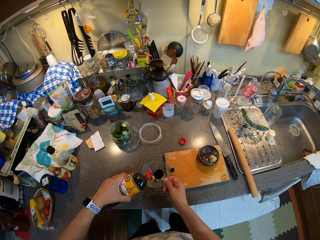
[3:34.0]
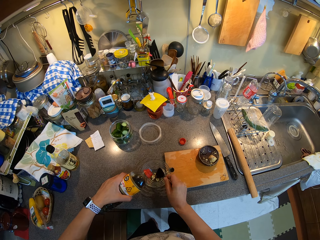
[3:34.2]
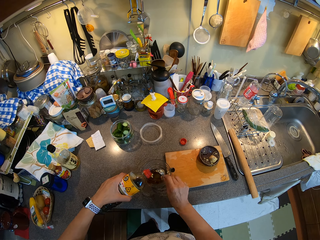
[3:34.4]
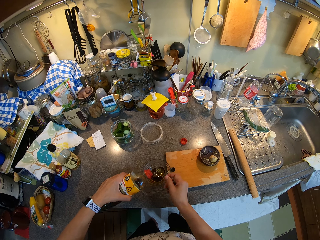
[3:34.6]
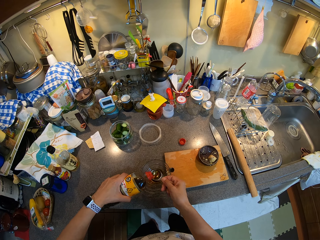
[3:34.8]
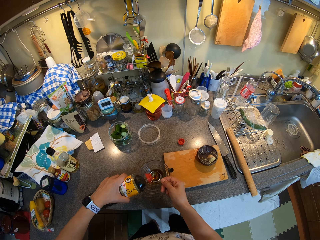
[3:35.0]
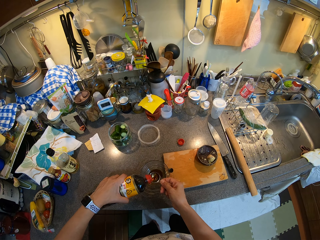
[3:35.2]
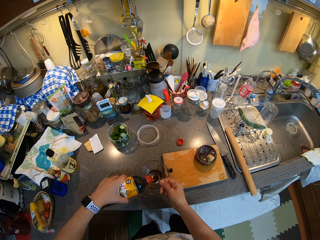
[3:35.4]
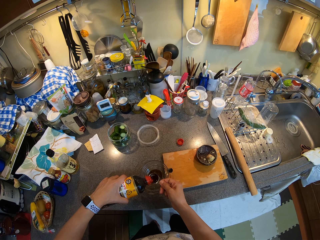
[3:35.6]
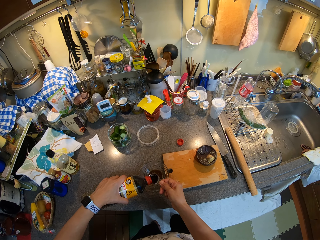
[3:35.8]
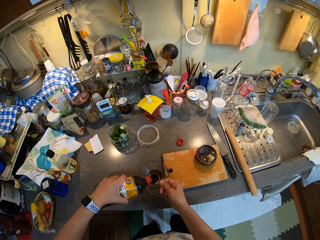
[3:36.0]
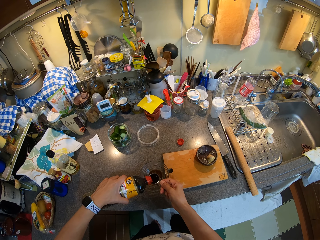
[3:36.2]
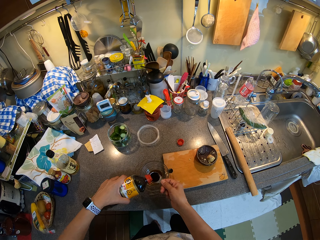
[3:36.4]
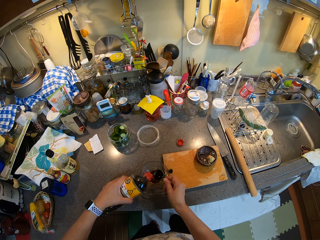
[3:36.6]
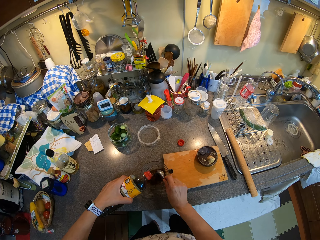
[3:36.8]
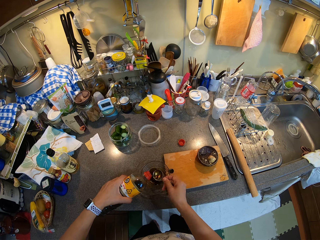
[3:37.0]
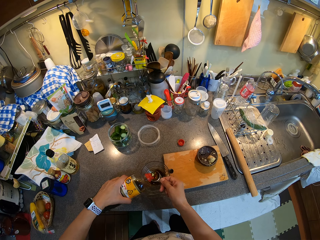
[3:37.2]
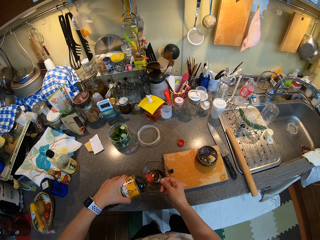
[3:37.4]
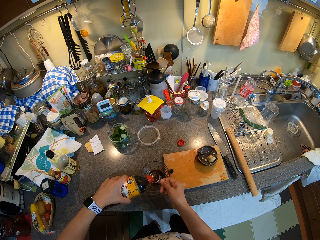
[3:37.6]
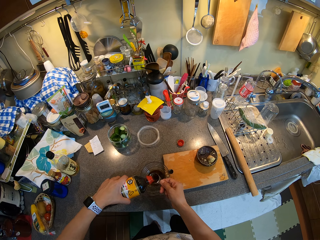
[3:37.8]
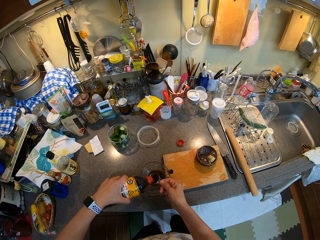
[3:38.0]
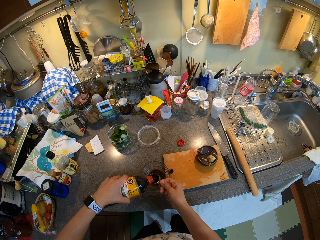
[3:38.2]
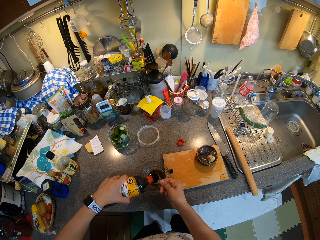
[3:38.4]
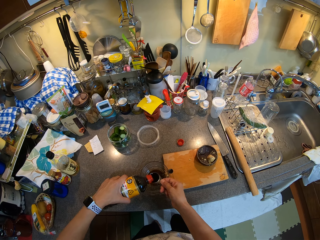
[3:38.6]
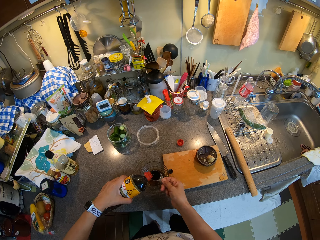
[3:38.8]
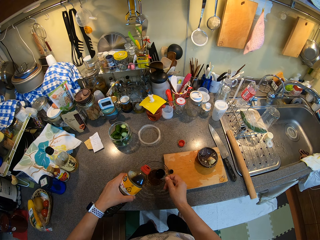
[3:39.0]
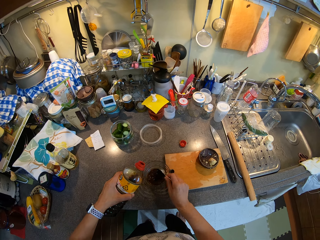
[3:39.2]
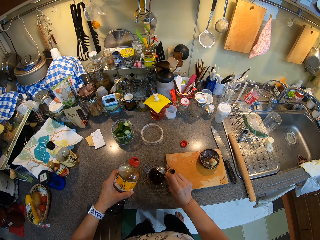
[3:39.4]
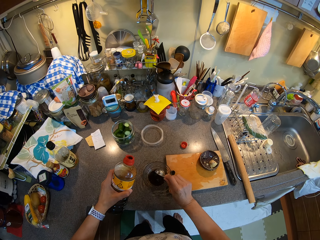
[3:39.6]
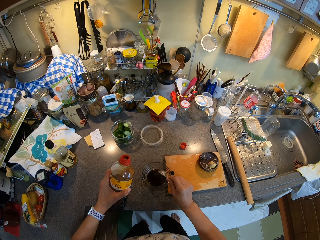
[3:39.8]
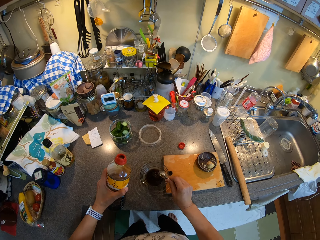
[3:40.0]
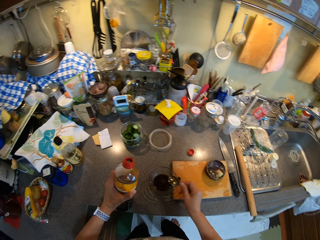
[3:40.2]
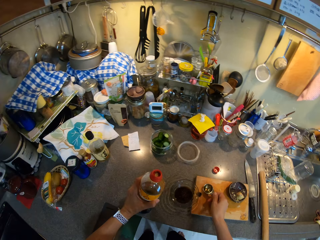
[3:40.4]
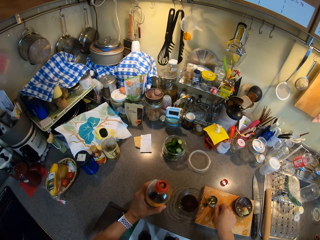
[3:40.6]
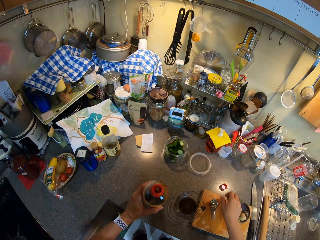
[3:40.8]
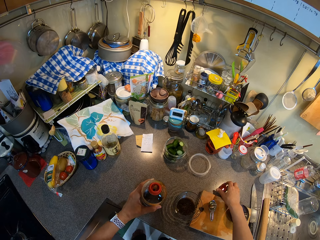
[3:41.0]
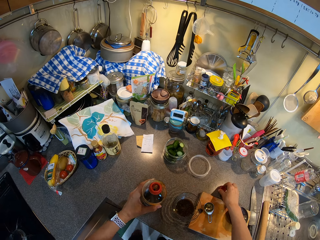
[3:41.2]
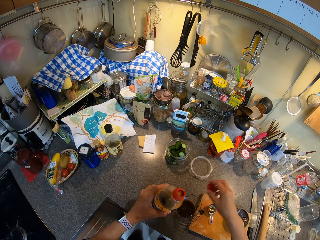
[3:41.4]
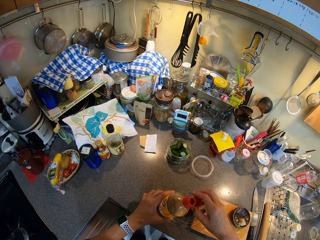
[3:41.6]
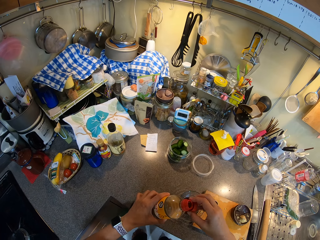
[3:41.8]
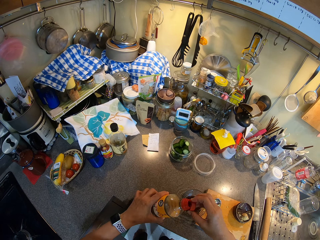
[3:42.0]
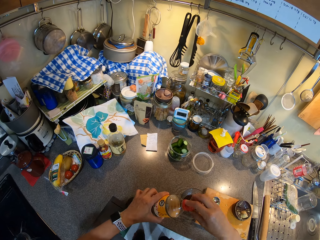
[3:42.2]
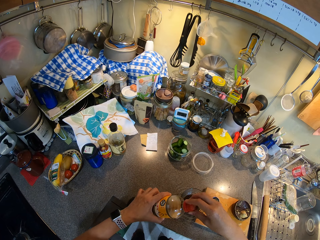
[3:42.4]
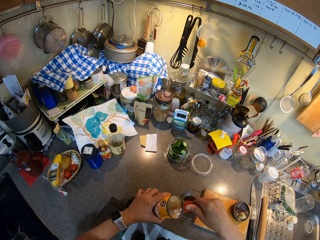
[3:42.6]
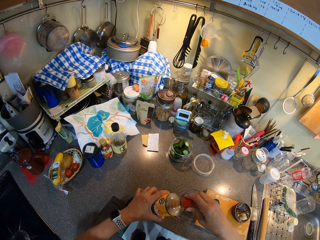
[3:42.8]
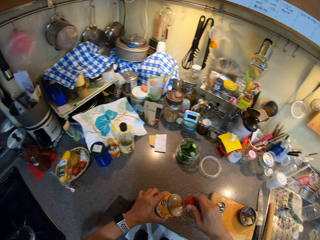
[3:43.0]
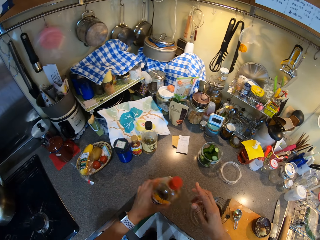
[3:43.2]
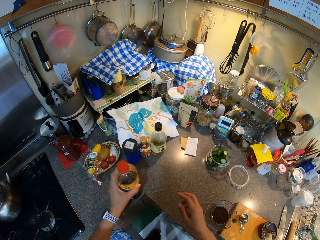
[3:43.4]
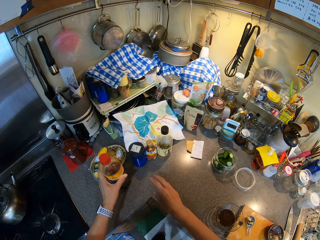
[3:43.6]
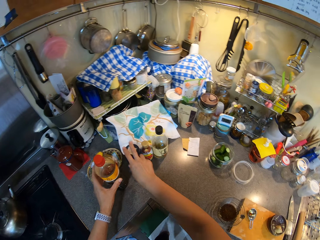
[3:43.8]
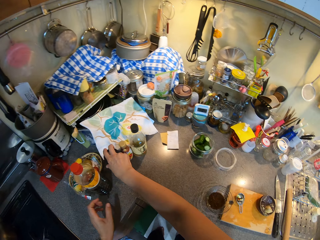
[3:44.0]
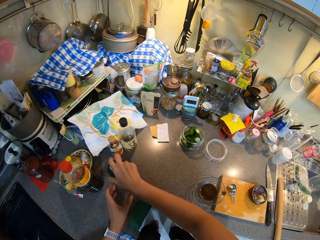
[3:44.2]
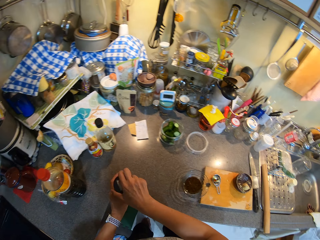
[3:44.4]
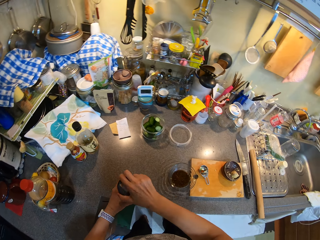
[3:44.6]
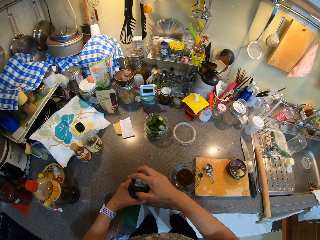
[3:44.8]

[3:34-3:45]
The camera wearer is adding soy sauce on the garlic. They close the bottle and open a tin.

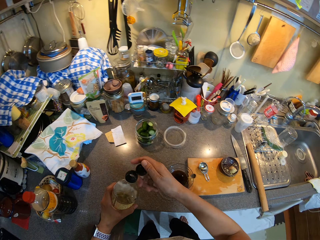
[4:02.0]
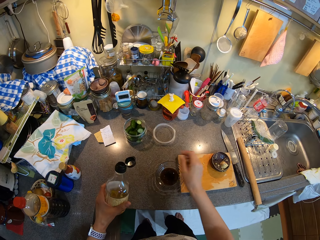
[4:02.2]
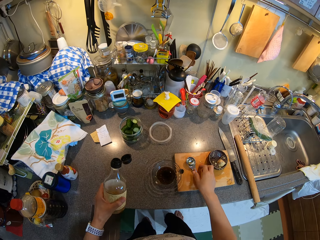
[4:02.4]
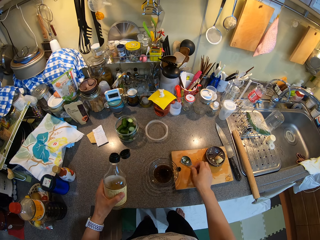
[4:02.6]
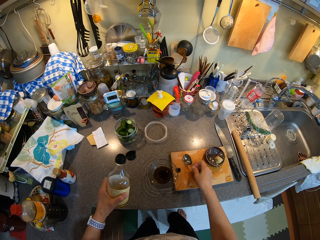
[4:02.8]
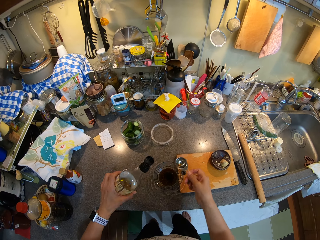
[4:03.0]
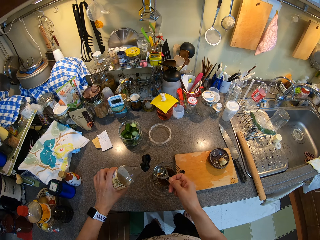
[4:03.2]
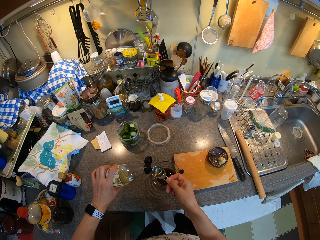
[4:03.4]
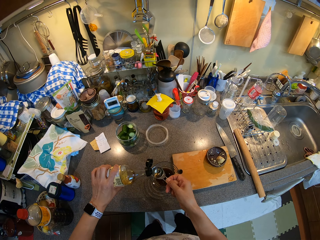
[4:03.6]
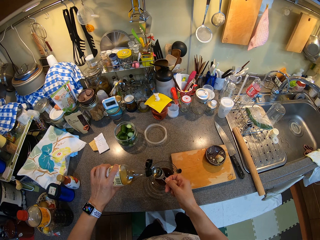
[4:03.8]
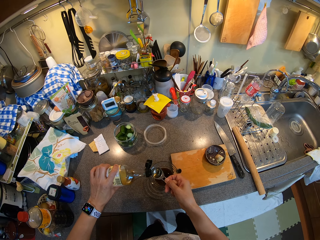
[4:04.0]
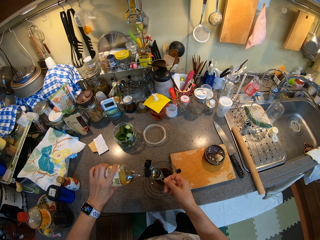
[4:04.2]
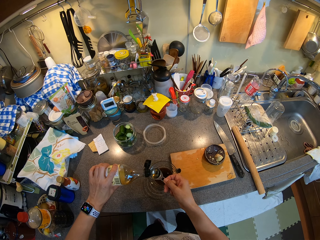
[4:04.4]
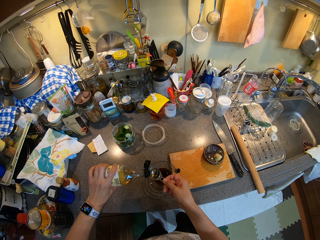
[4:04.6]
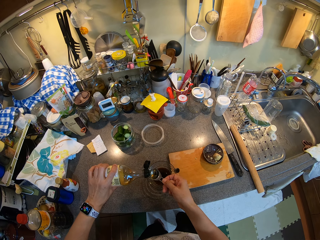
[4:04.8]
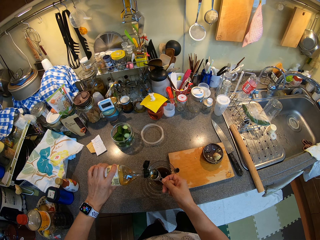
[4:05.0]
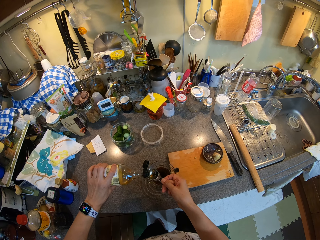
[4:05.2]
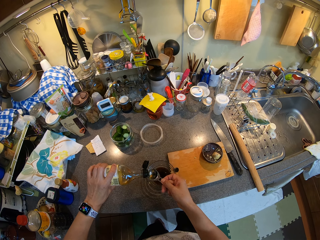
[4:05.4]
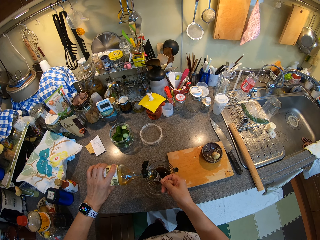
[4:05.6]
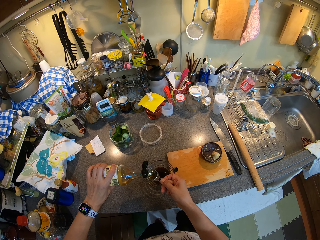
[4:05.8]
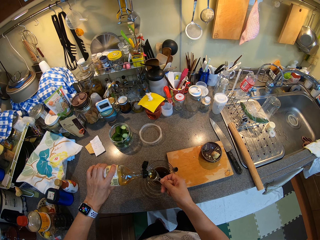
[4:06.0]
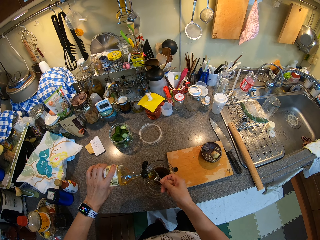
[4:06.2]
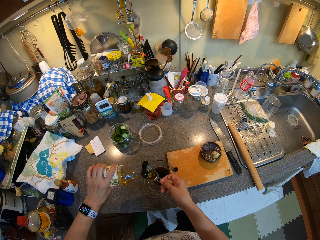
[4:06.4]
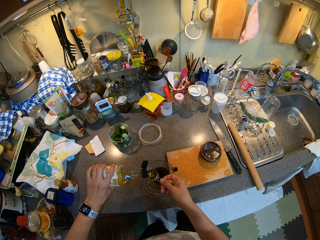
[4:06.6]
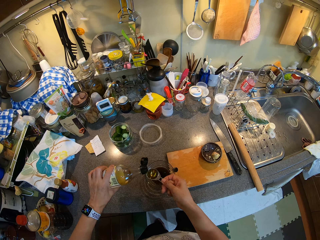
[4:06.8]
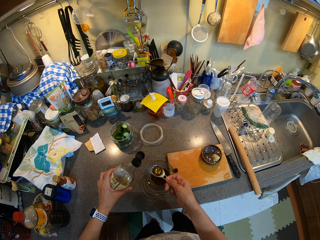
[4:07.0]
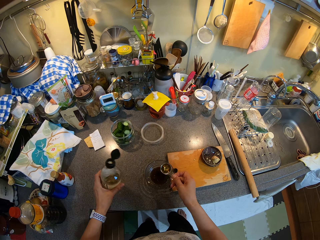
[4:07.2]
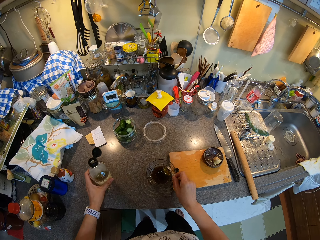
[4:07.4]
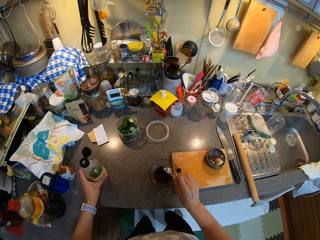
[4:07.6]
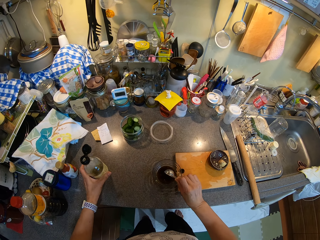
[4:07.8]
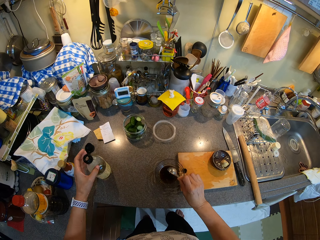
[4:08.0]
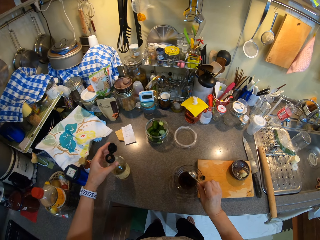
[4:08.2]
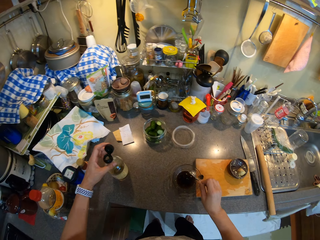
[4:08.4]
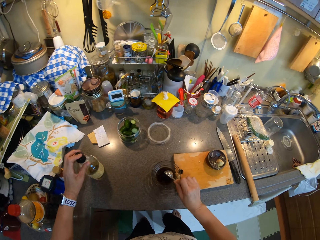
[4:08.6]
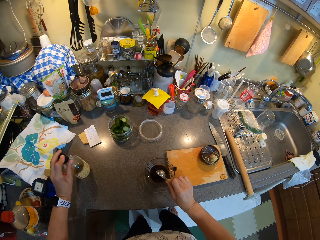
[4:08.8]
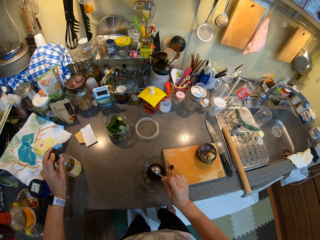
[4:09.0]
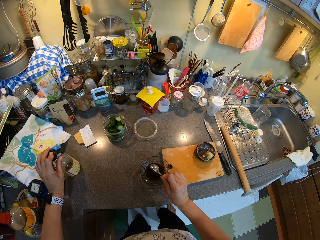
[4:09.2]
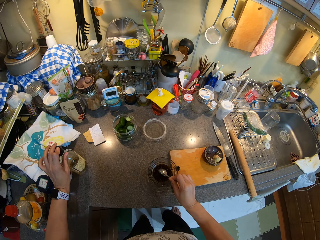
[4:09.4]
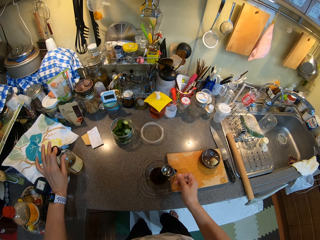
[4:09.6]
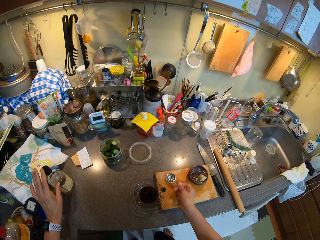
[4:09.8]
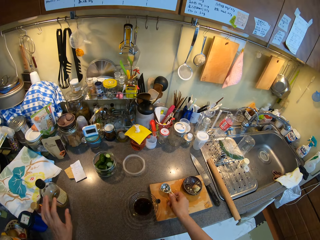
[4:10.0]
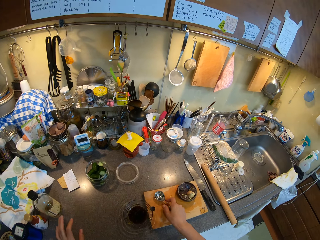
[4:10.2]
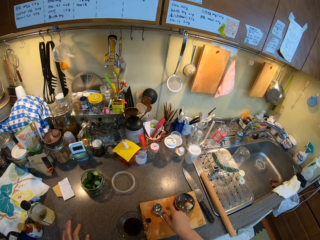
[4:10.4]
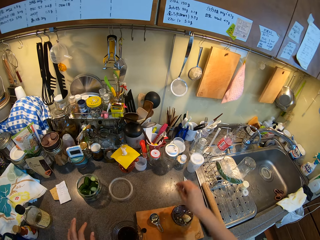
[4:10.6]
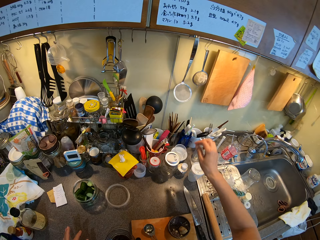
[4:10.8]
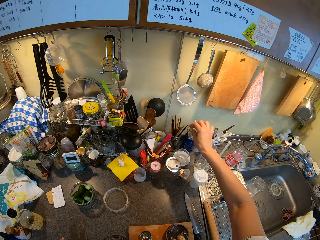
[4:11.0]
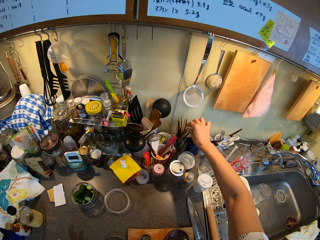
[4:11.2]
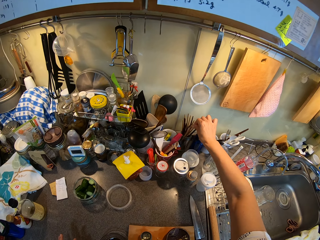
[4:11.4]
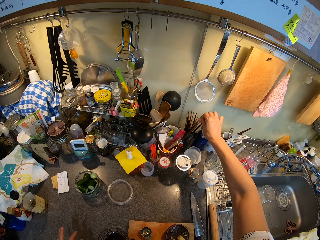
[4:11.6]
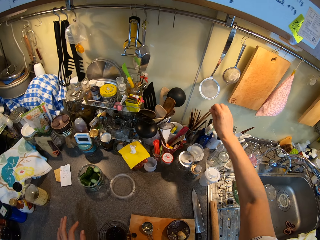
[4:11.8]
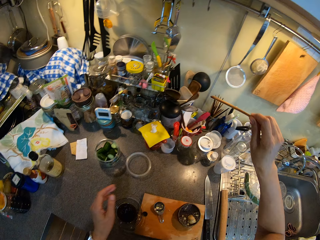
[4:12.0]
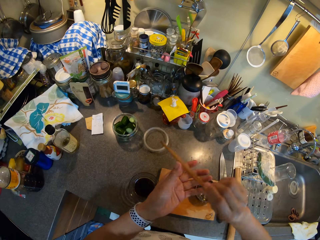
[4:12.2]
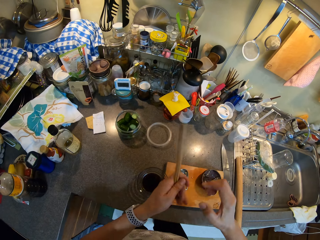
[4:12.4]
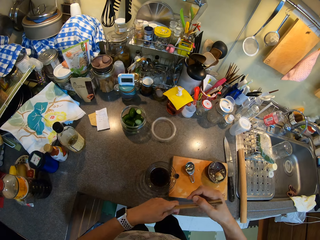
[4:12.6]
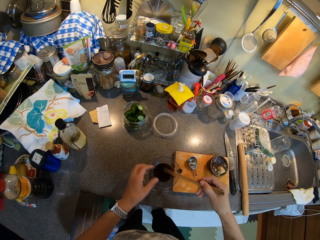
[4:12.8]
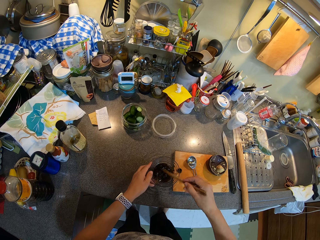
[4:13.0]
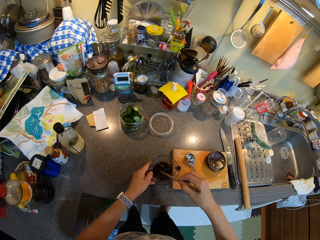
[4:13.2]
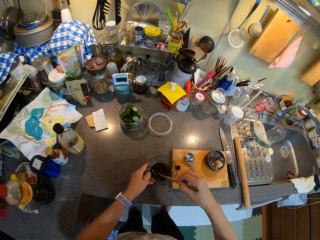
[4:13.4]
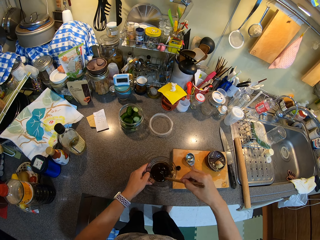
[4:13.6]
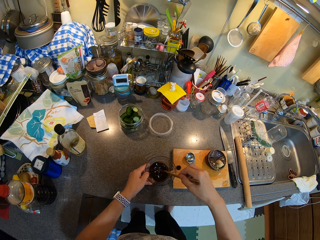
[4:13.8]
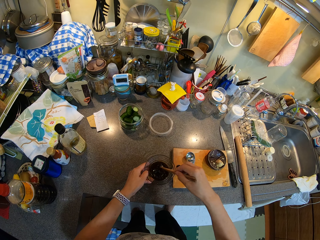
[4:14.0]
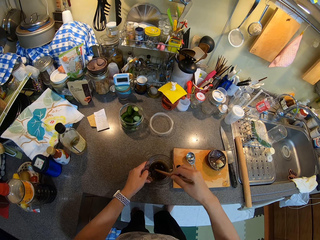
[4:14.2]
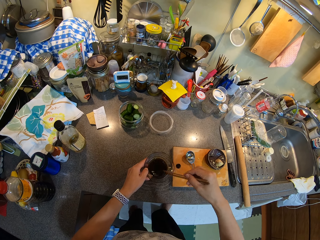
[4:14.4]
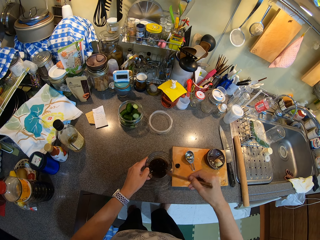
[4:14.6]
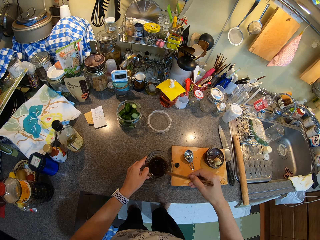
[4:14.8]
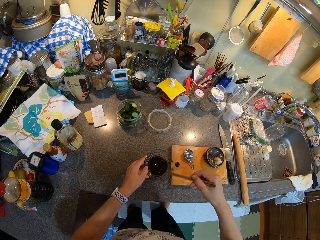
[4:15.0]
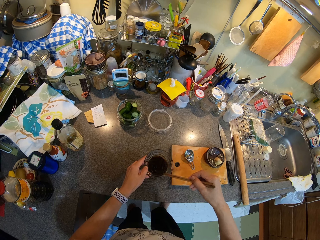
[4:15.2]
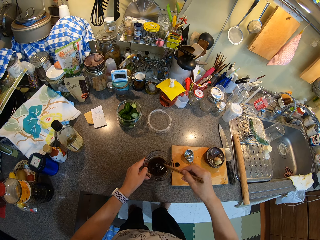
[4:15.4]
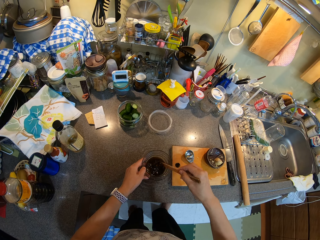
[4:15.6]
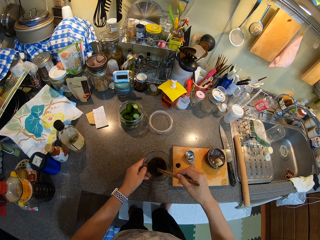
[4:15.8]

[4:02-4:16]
The camera wearer pours the sauce. They close the bottle, pick a chopping stick and stir the paste.
